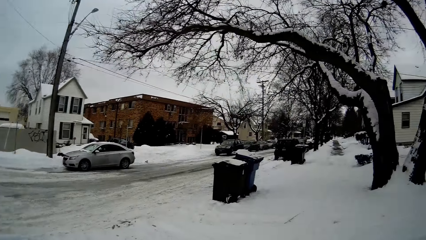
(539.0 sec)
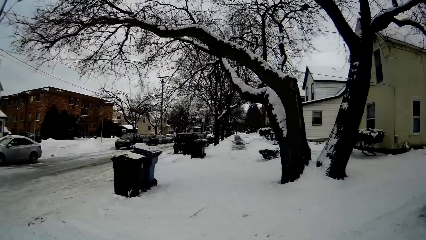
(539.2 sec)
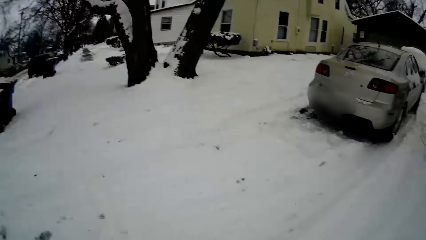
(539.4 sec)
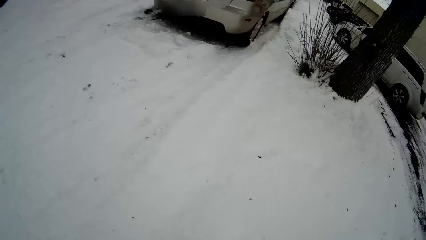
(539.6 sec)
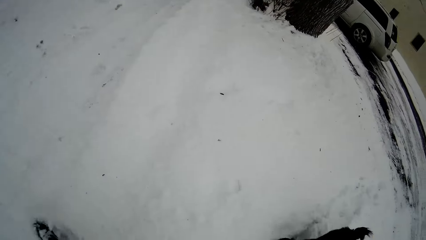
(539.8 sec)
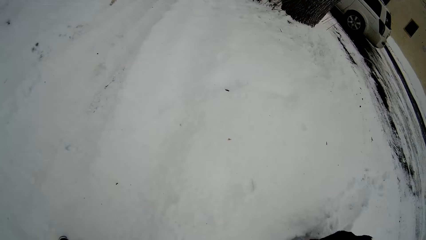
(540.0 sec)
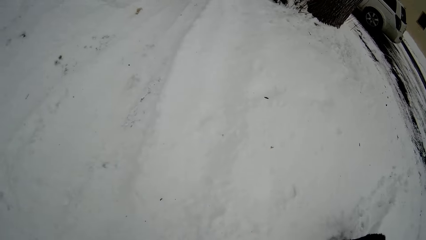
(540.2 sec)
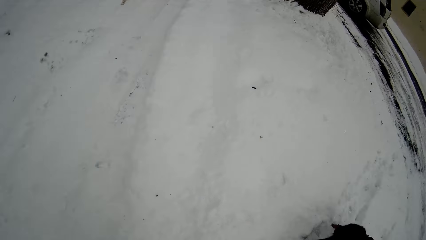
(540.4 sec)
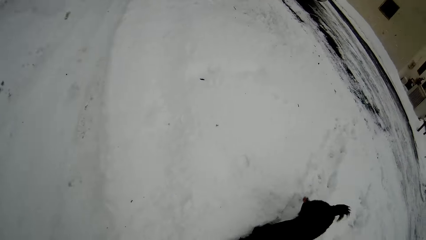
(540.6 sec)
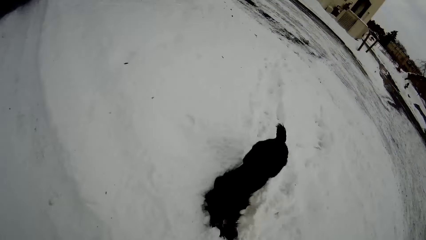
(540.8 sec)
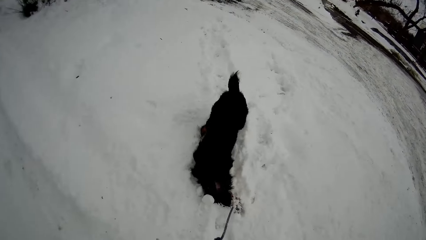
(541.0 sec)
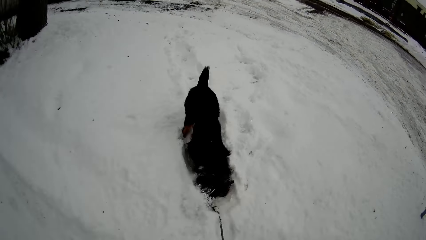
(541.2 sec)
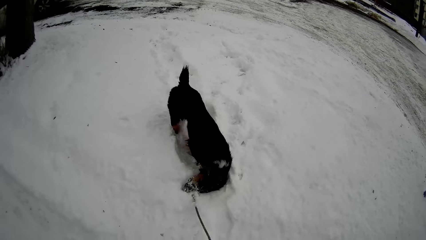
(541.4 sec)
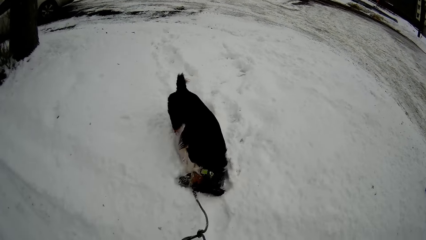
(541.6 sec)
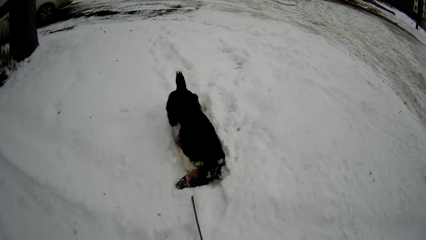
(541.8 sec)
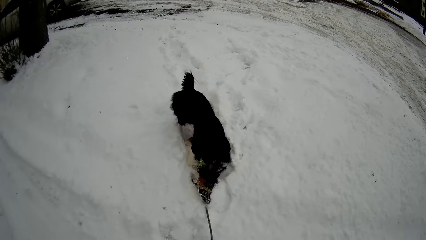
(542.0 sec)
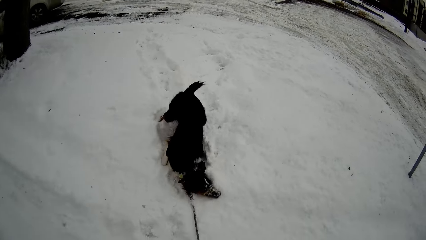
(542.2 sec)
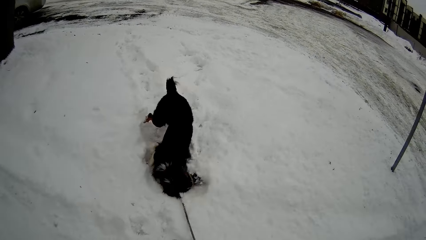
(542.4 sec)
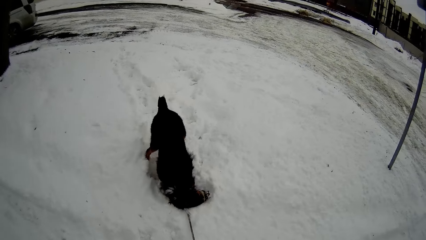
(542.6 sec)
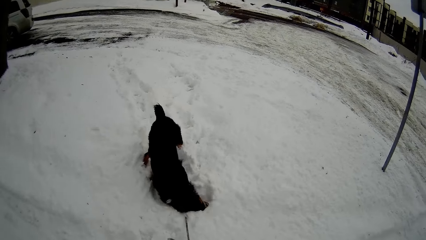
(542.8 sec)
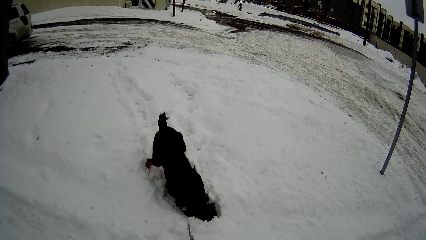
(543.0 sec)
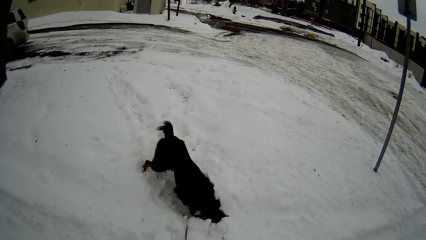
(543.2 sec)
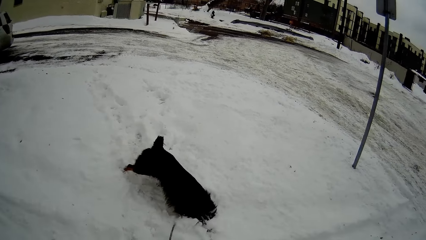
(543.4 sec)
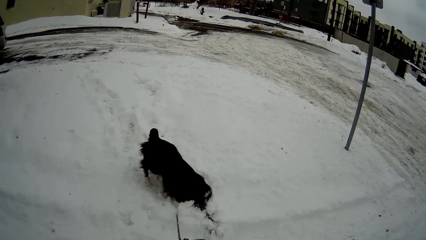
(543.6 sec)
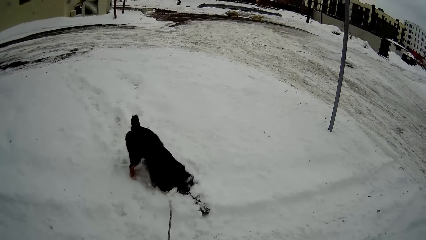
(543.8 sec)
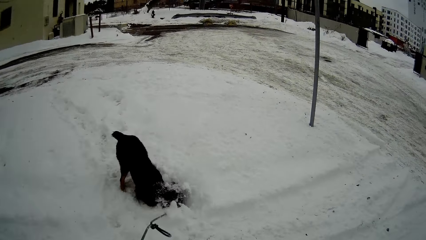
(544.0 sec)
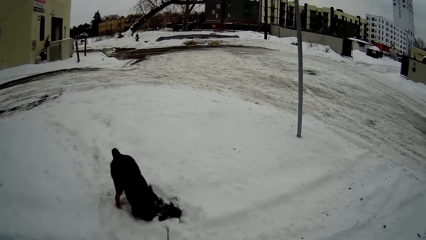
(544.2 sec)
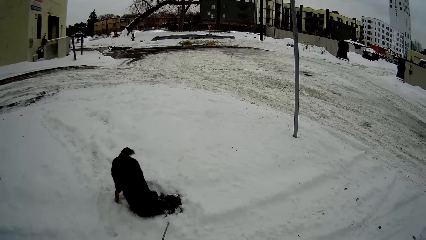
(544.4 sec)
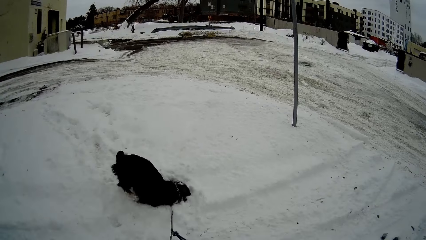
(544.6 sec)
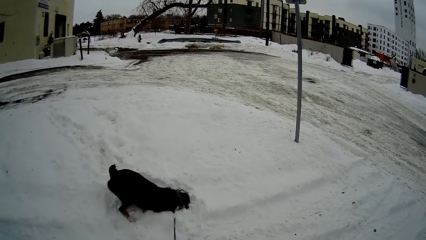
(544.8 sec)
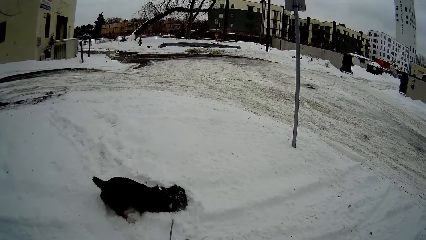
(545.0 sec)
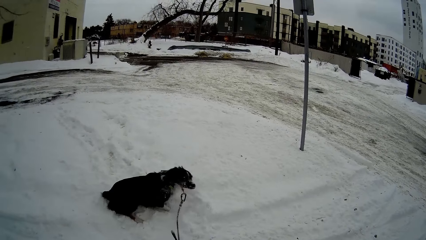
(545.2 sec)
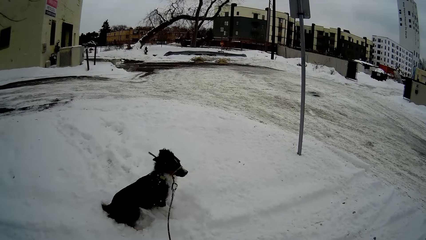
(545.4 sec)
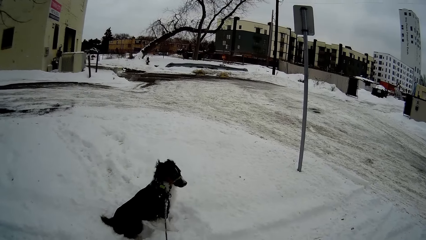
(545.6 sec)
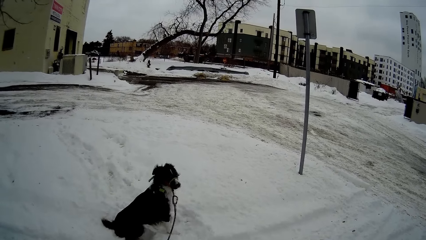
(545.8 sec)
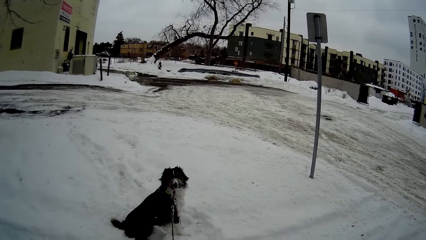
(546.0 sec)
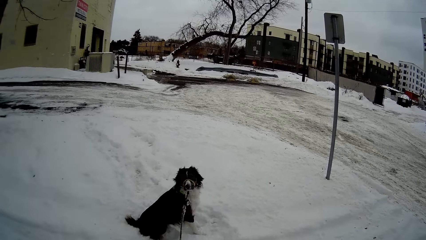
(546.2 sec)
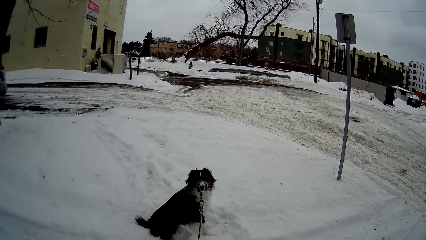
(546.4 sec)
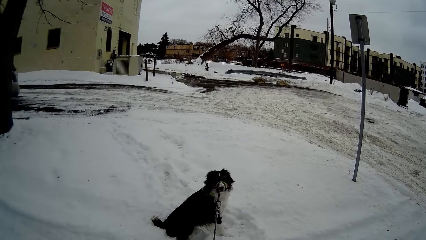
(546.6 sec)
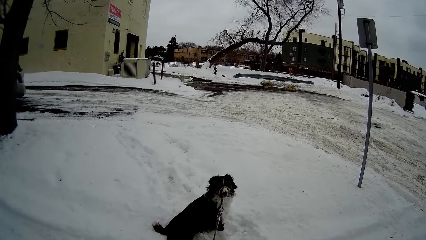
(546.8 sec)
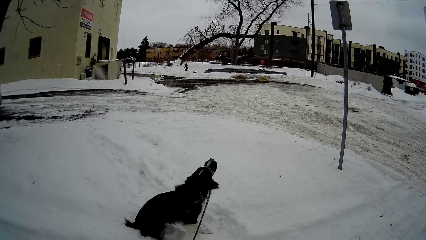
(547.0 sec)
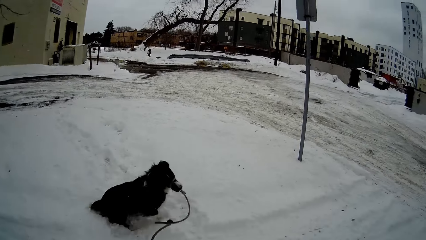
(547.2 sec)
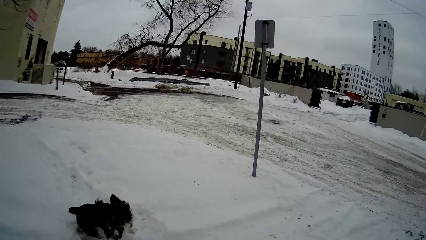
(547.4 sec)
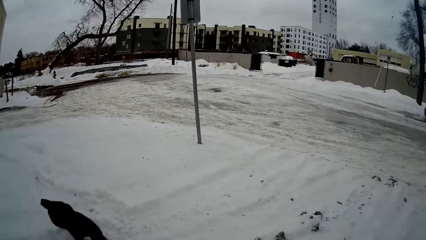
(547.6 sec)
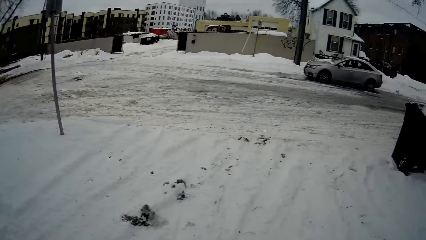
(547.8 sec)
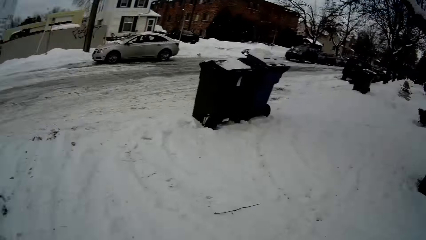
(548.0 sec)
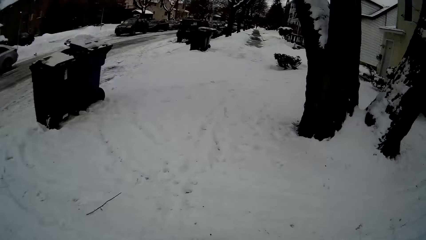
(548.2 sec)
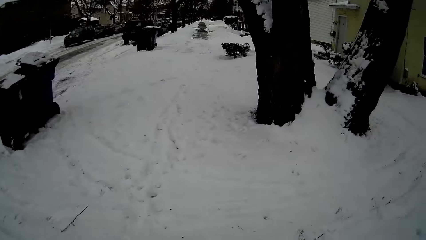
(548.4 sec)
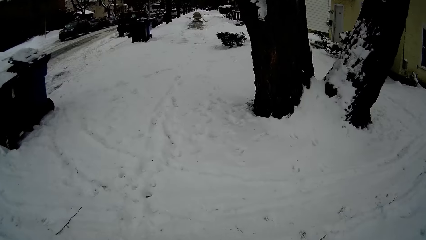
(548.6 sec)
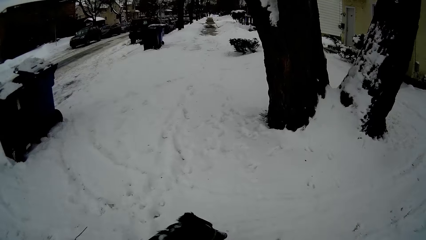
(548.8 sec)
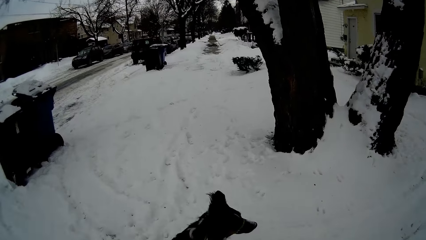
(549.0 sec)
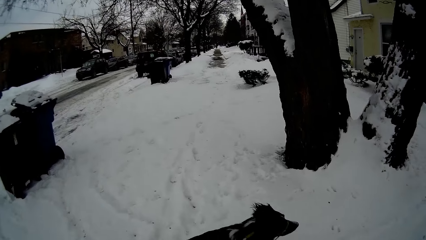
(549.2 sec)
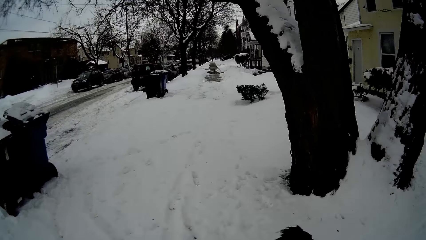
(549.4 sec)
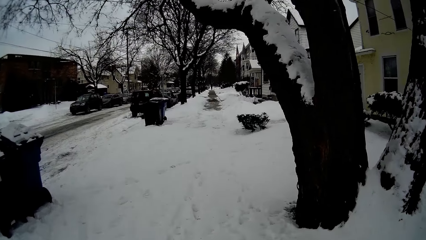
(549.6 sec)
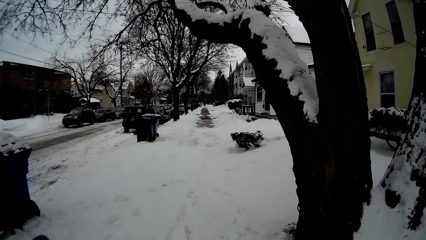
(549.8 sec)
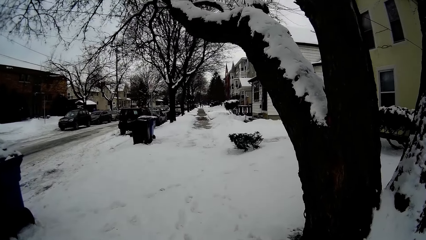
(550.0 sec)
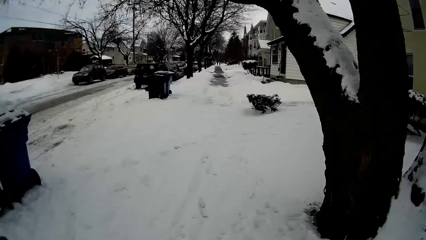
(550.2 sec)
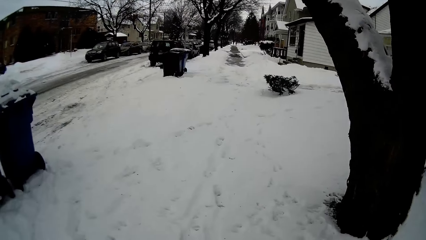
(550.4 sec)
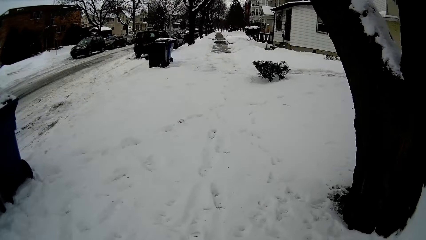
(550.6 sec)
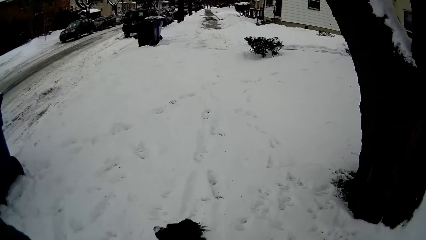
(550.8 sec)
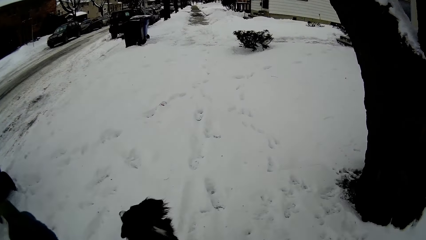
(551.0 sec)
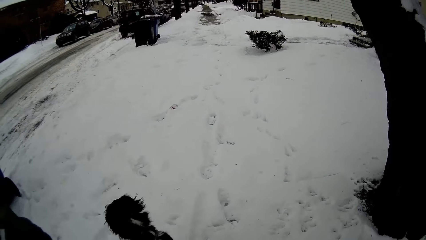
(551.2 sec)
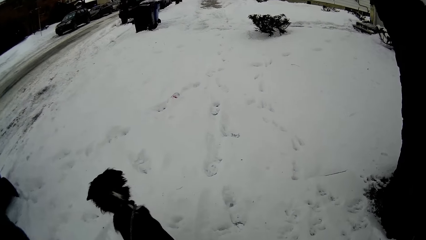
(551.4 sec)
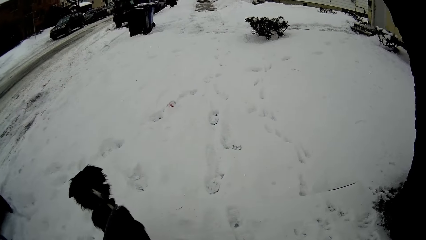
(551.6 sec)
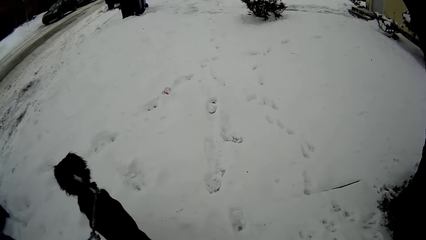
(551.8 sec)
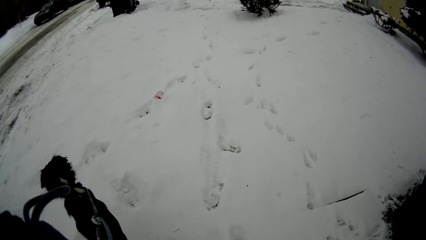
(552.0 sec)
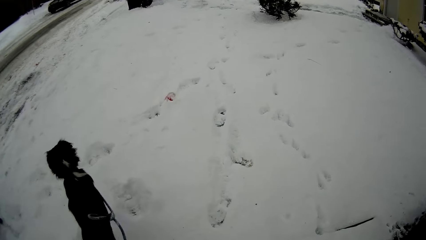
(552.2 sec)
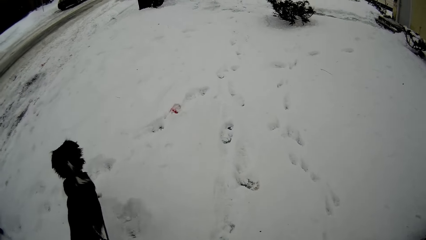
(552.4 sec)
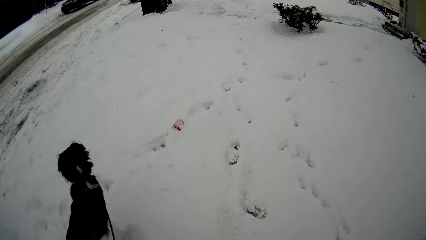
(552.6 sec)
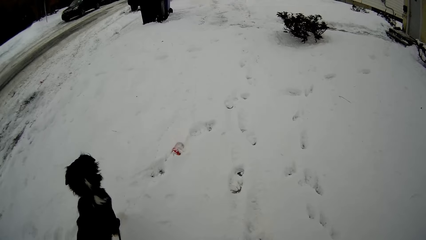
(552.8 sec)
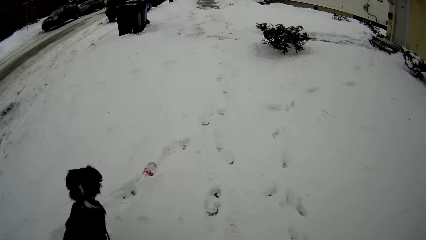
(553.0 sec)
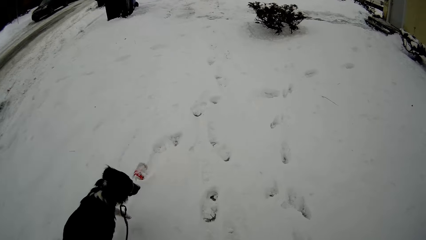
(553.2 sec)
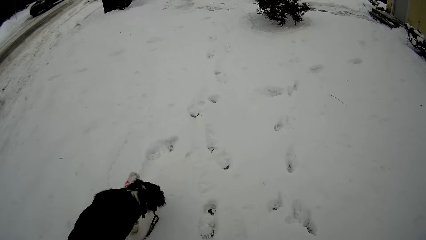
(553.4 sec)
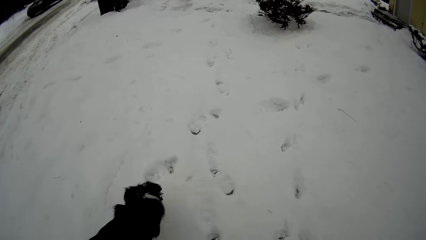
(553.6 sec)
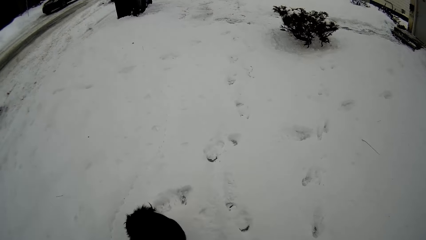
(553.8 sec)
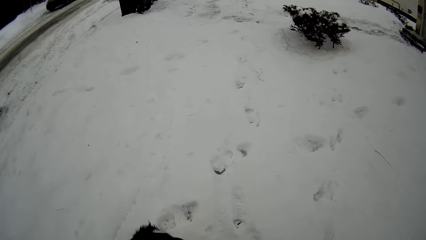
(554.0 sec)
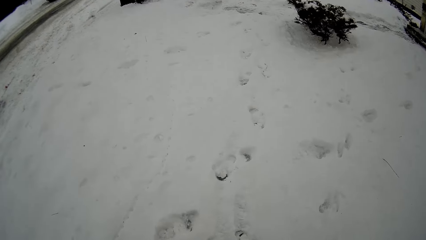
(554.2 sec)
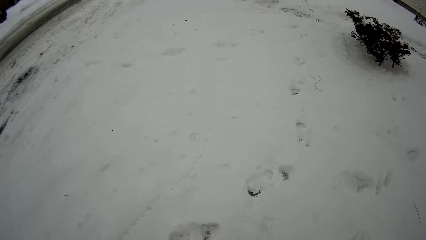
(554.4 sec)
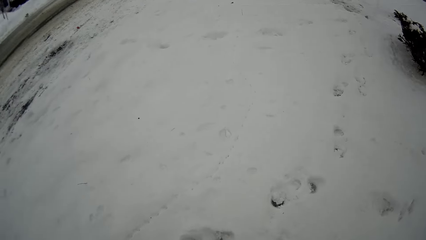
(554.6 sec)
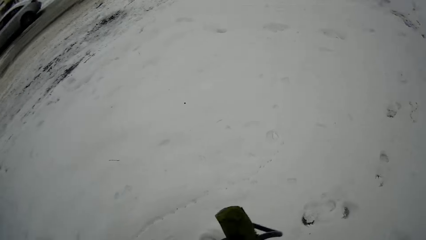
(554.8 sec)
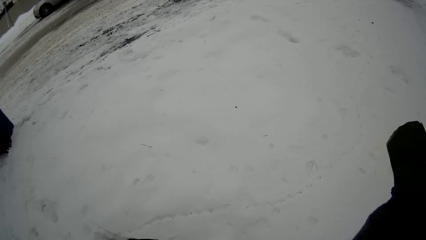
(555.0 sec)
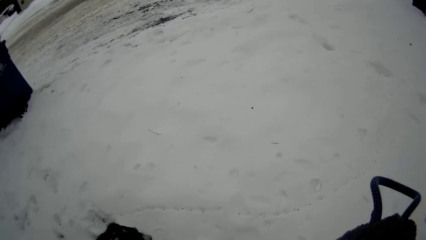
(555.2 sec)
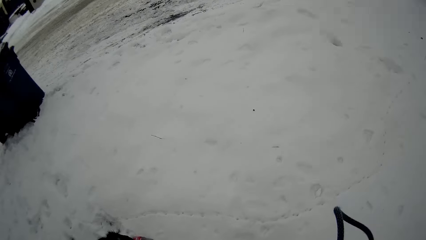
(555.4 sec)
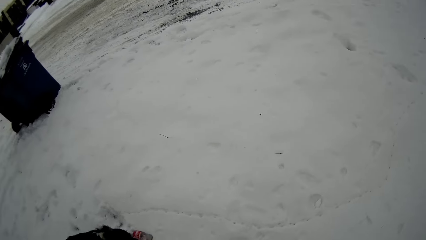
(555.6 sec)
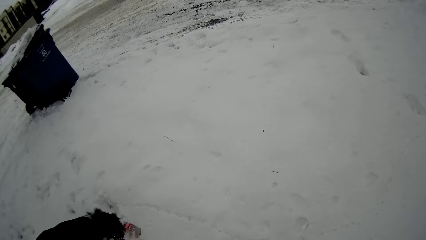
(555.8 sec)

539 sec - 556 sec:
The dog rolls in the snow. The dog walks forward. The camera wearer walks on the snow in the compound.
